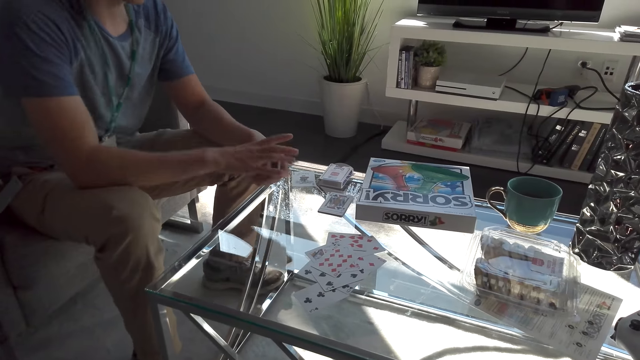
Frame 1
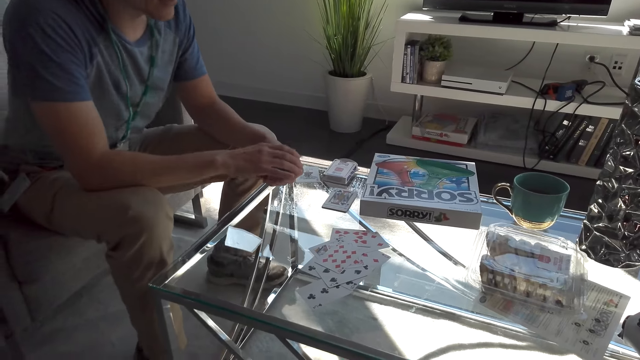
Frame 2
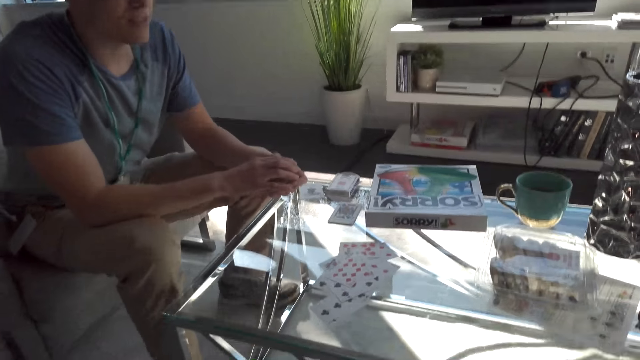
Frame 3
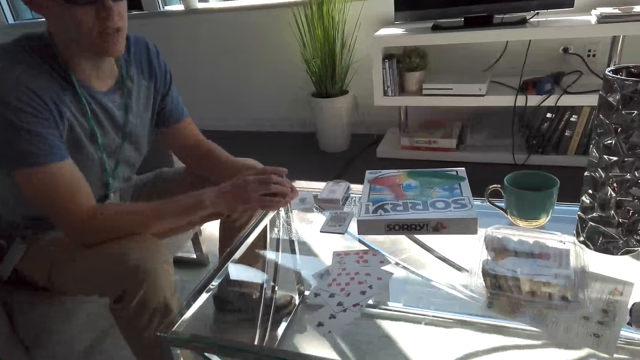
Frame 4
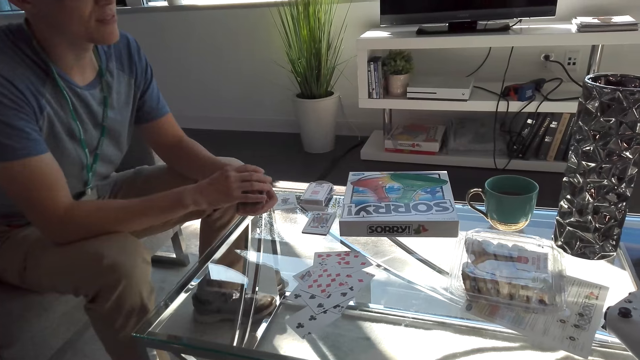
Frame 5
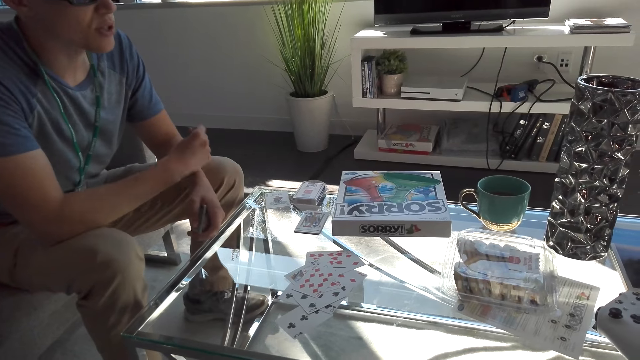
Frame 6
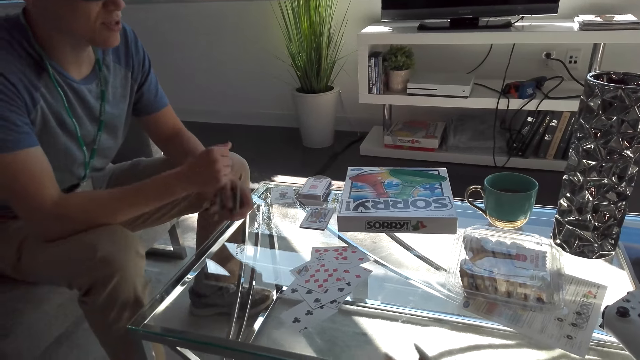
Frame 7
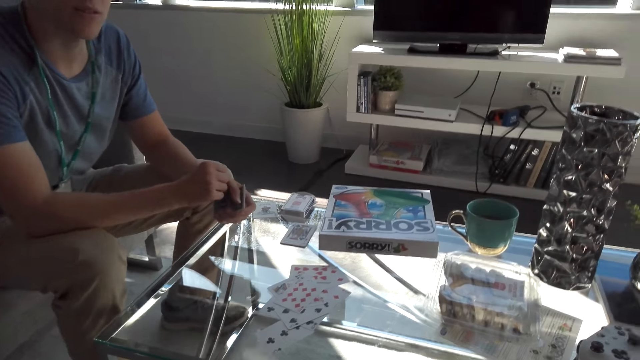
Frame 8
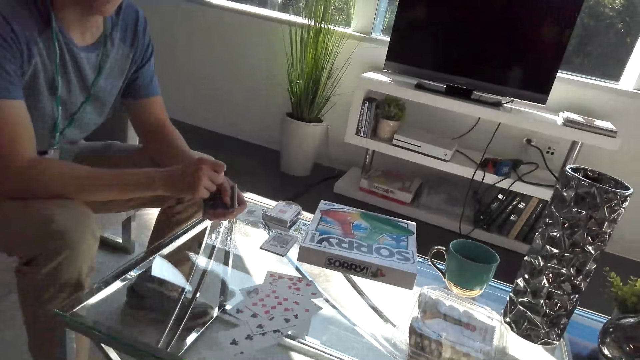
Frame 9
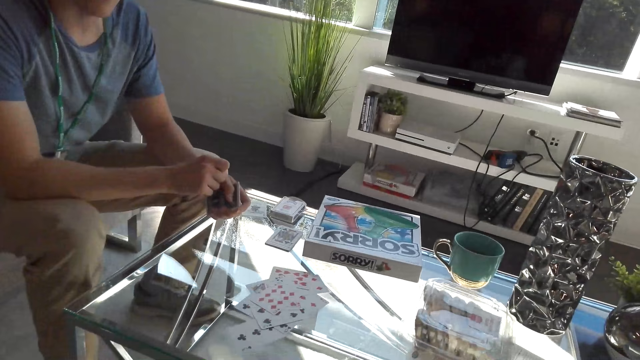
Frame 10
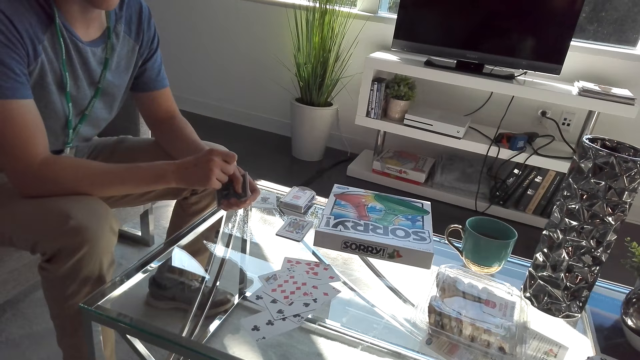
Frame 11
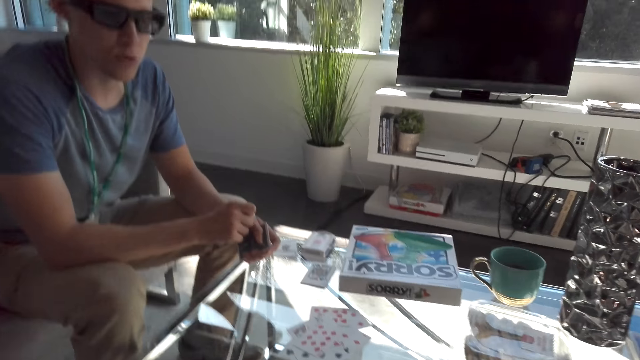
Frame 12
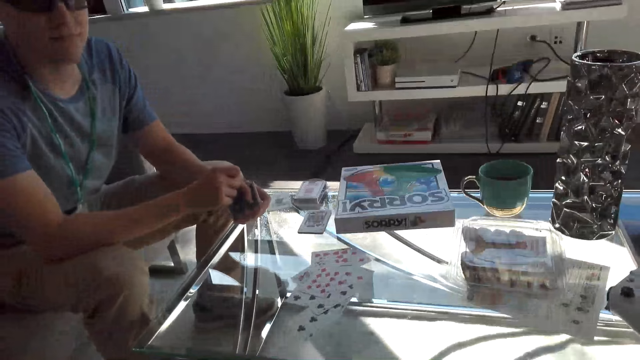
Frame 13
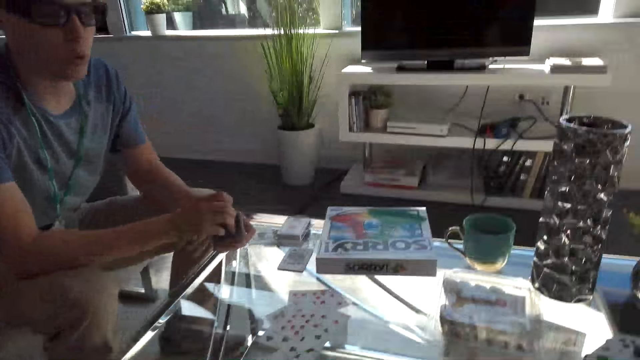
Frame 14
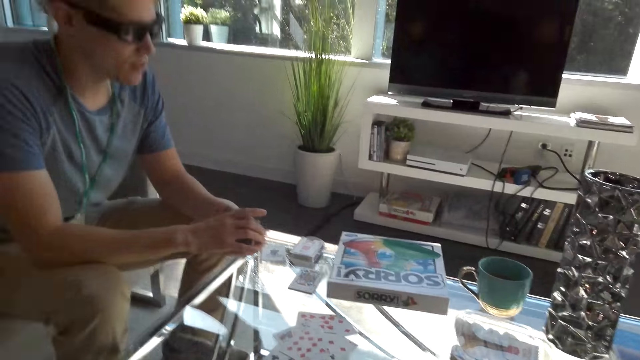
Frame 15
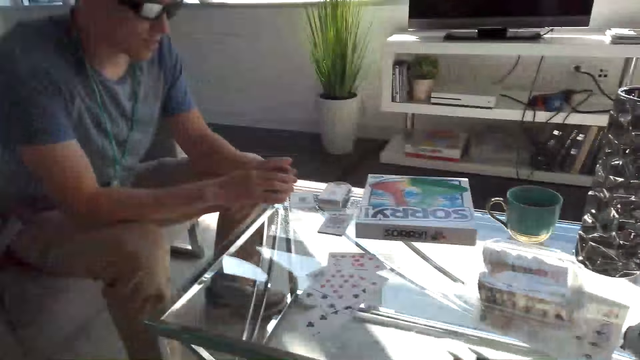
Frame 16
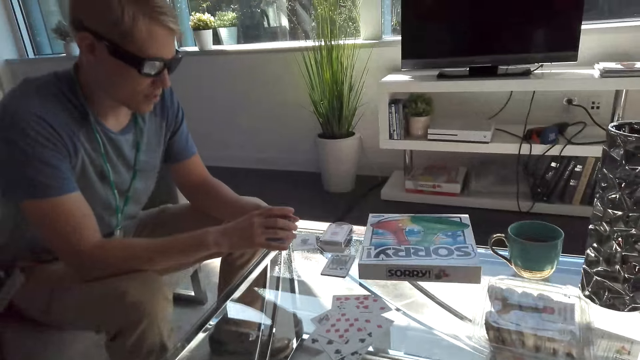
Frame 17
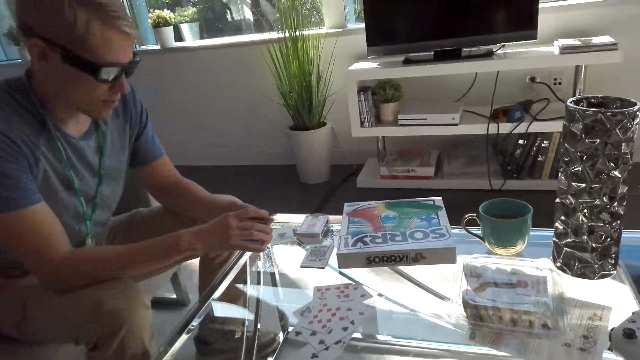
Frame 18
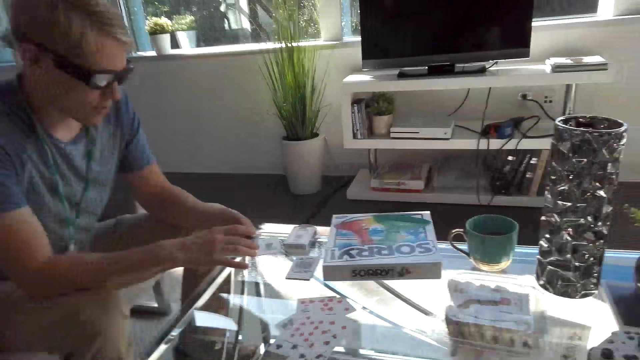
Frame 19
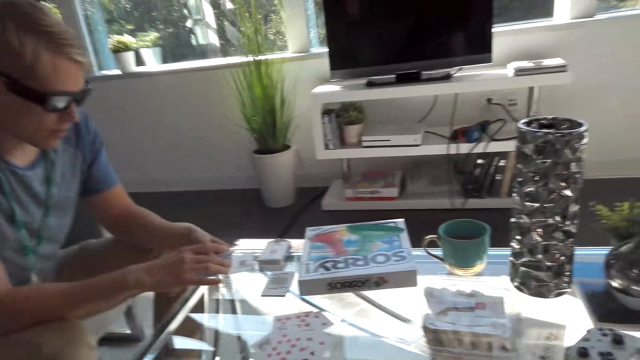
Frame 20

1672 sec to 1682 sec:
A man converses with the camera wearer. He holds cards with both hands. He converses with the camera wearer. He does a hand movement. He converses with the camera wearer.

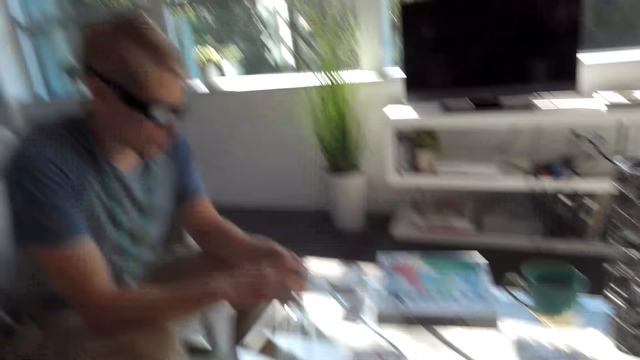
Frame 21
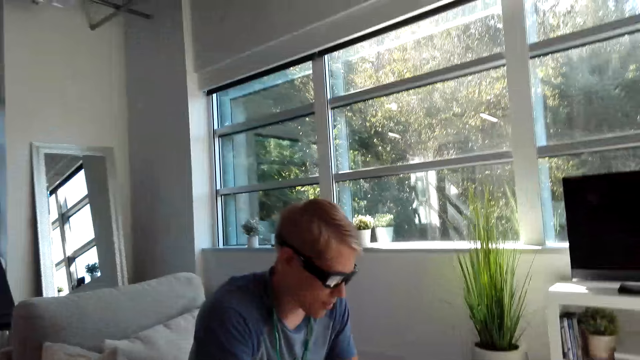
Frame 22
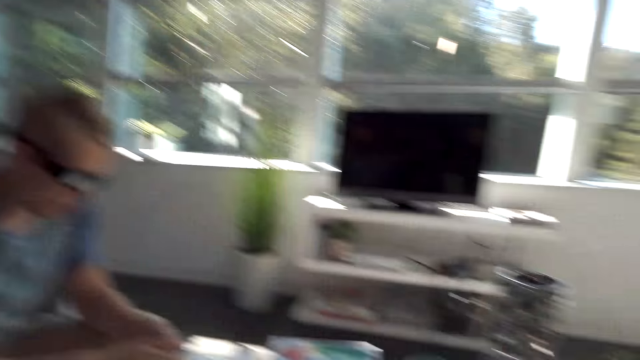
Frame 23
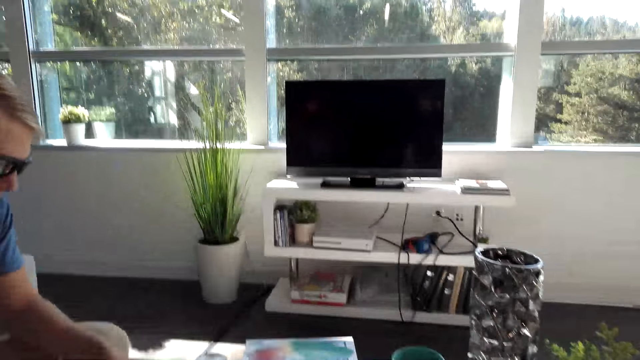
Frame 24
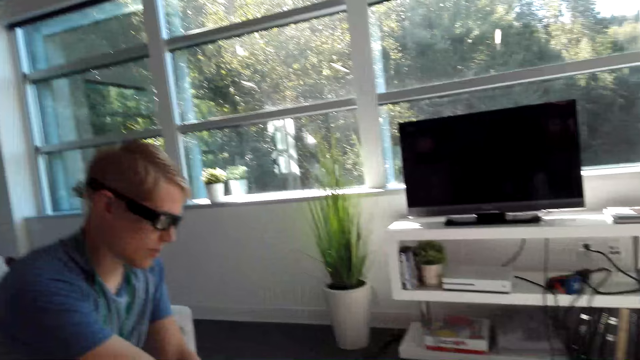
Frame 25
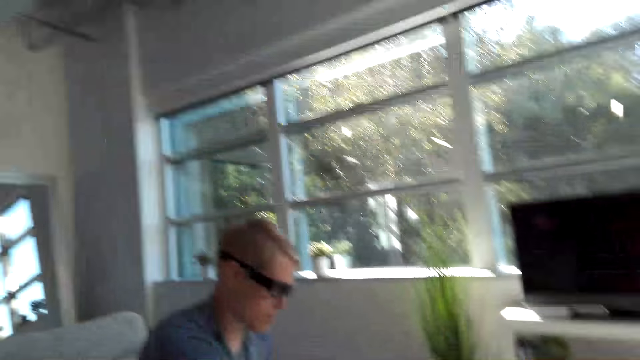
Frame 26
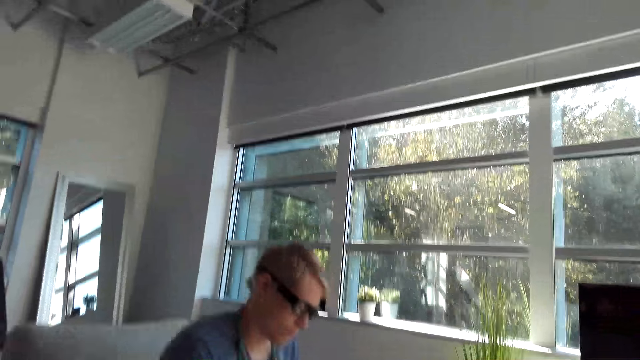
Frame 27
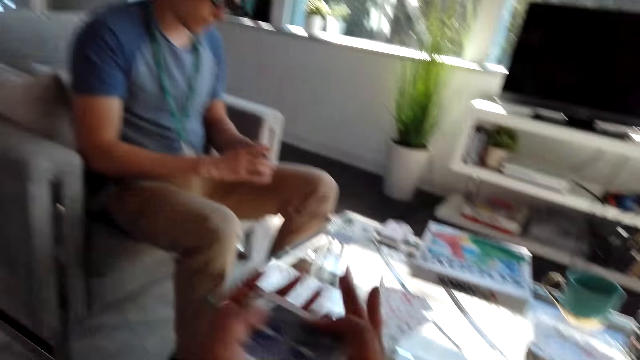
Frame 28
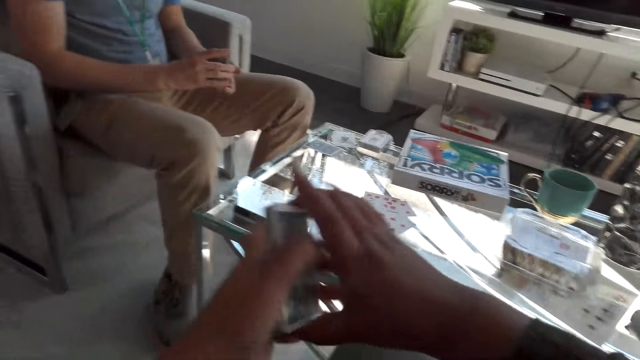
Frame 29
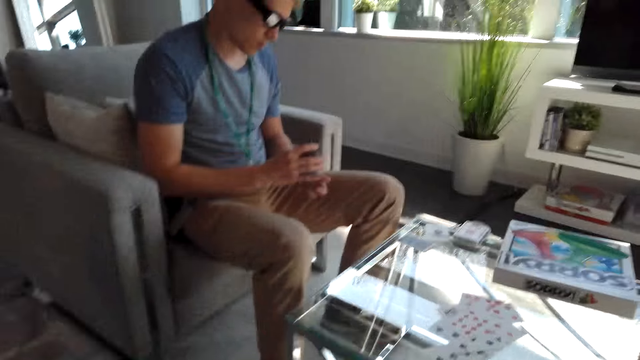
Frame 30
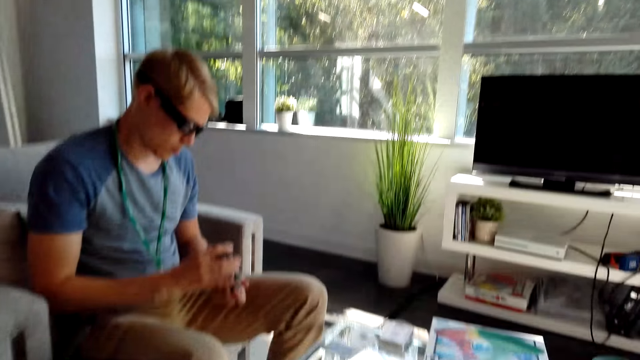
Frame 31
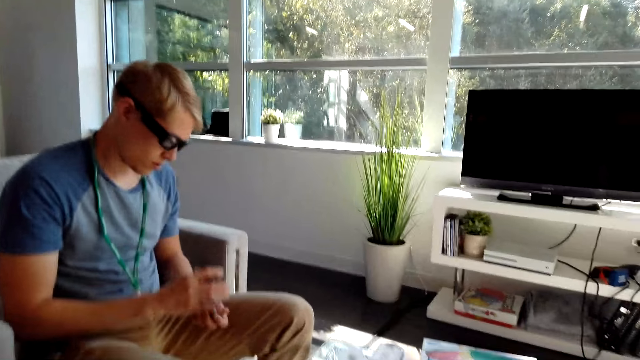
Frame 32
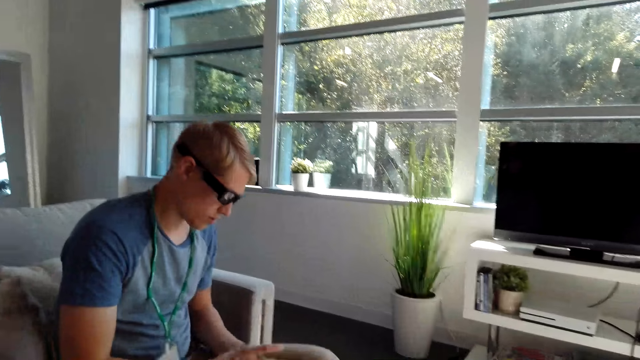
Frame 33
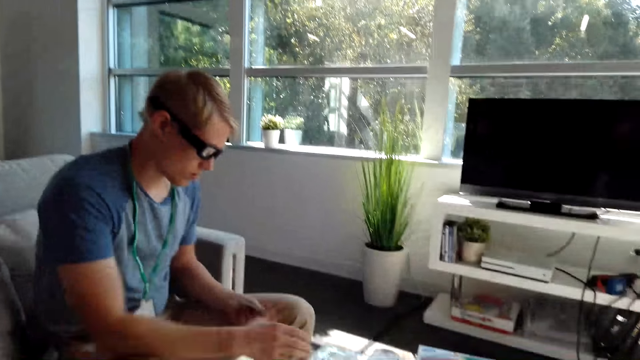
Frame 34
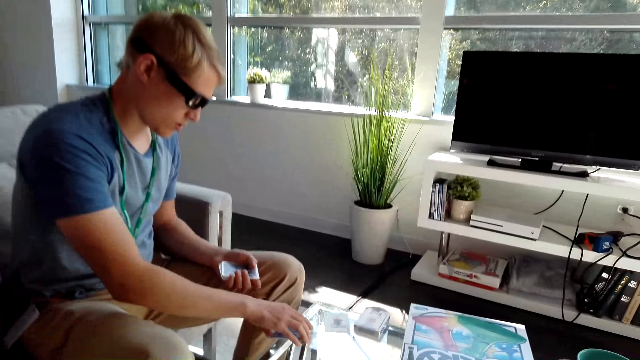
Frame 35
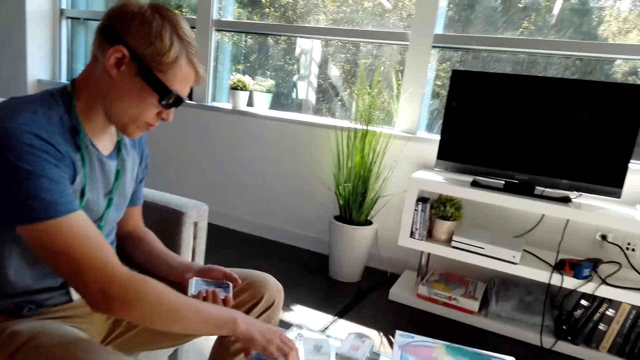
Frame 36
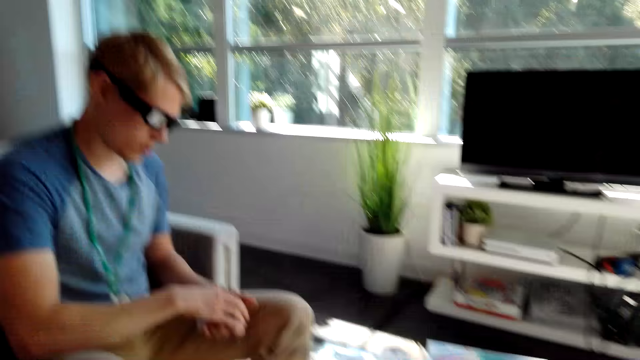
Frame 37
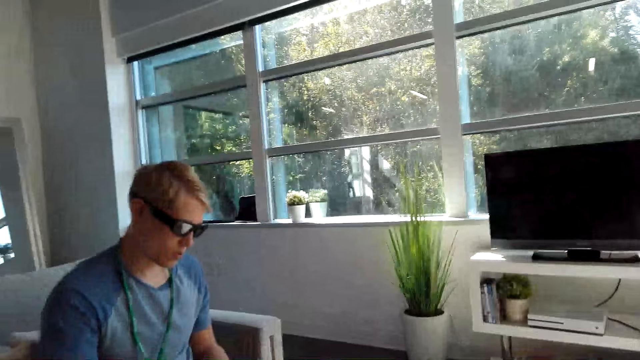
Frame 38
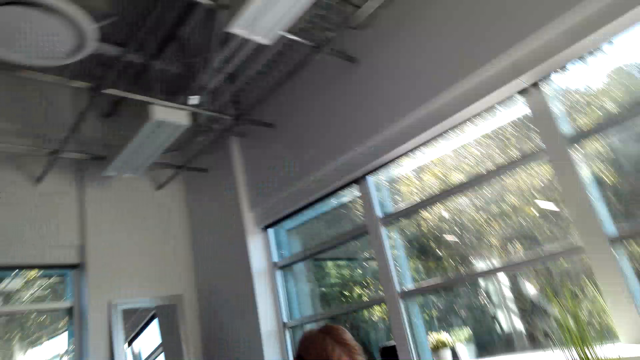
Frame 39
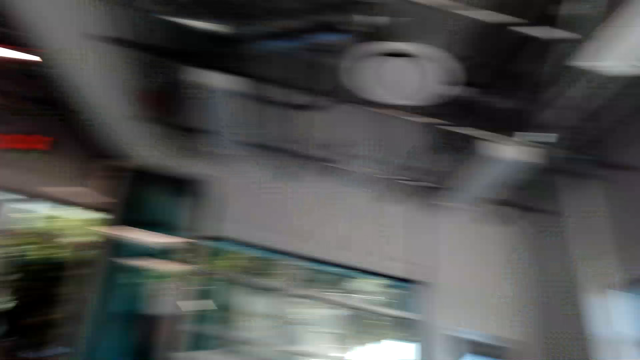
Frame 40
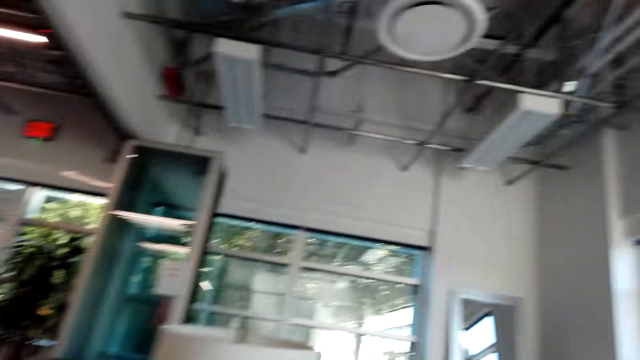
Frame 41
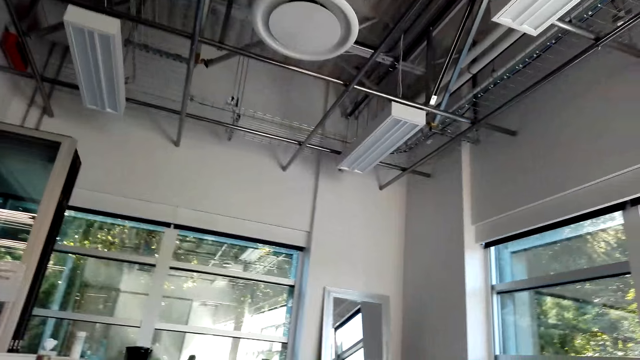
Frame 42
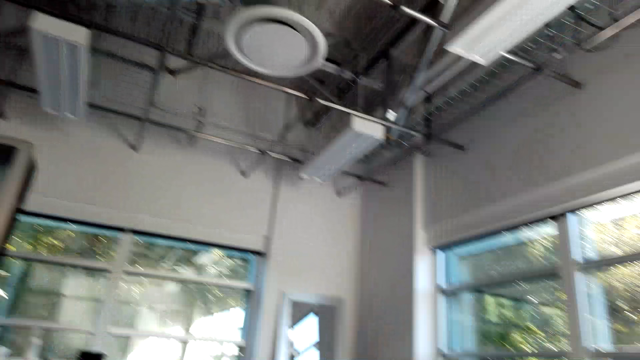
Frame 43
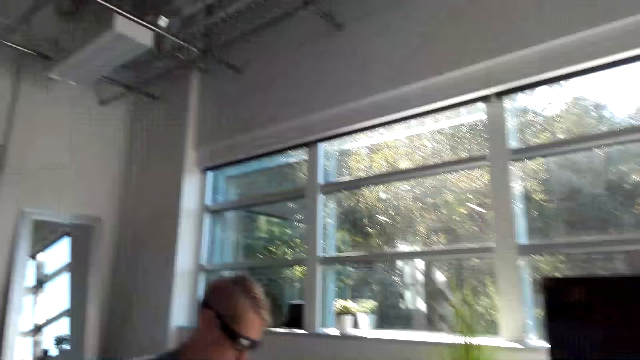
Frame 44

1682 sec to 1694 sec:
A man taps the cards on the table. The camera wearer holds the cards with both hands. They converse with the man. The man shuffles the cards. The camera wearer converses with the man. The man drops the cards on the table. The camera wearer looks around the house.
